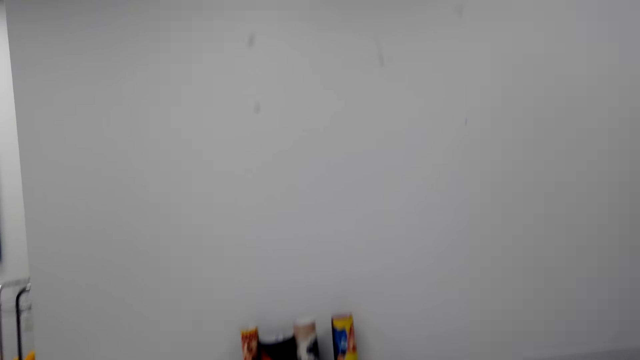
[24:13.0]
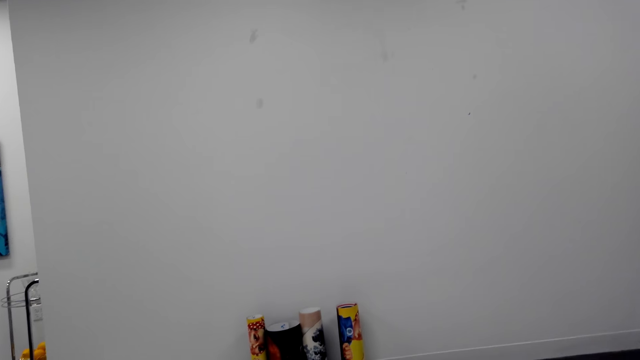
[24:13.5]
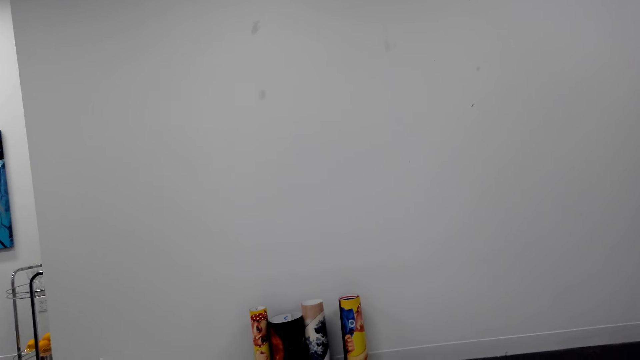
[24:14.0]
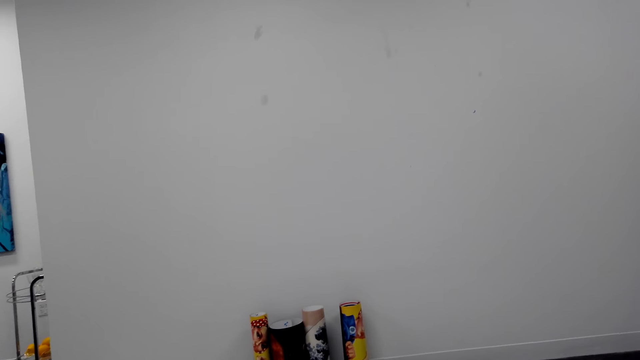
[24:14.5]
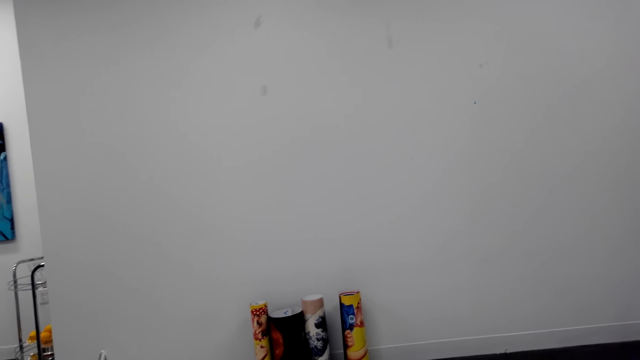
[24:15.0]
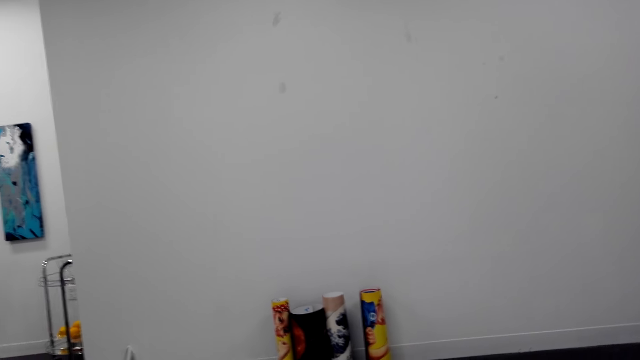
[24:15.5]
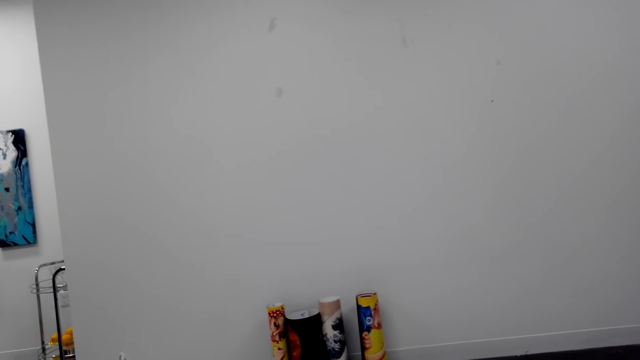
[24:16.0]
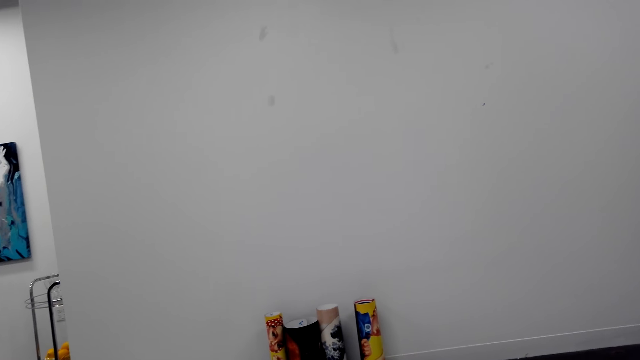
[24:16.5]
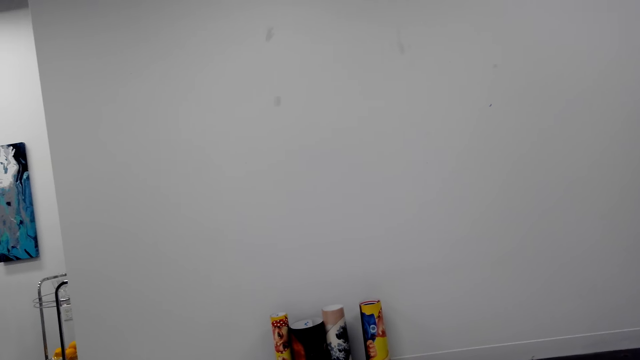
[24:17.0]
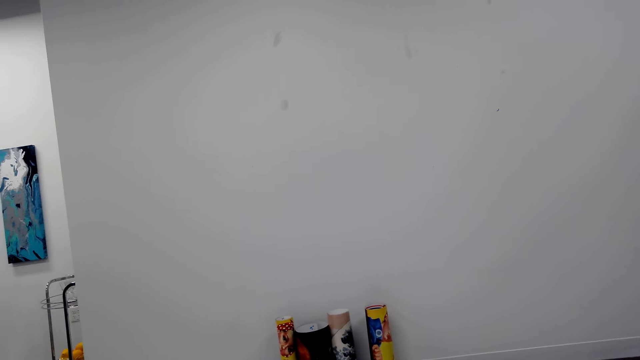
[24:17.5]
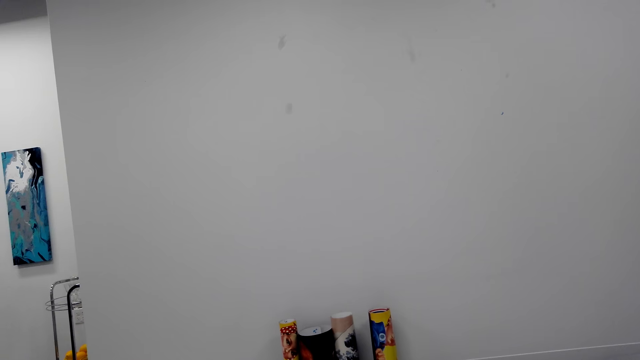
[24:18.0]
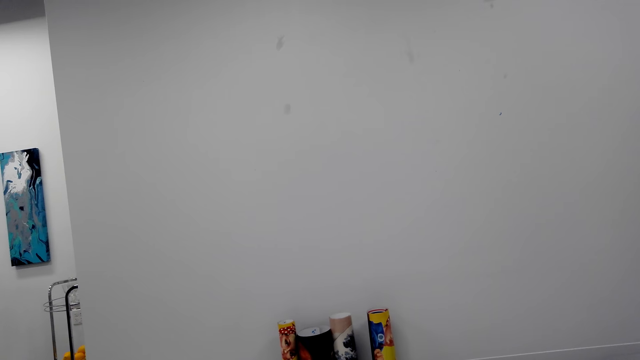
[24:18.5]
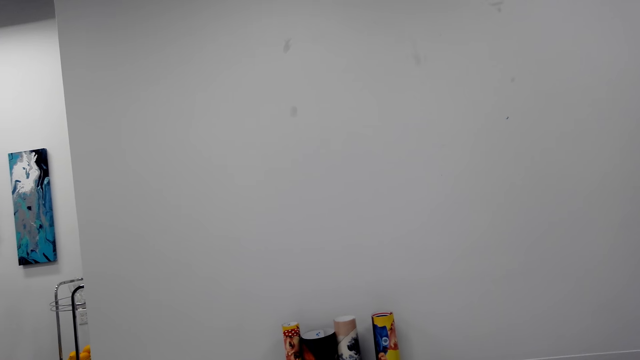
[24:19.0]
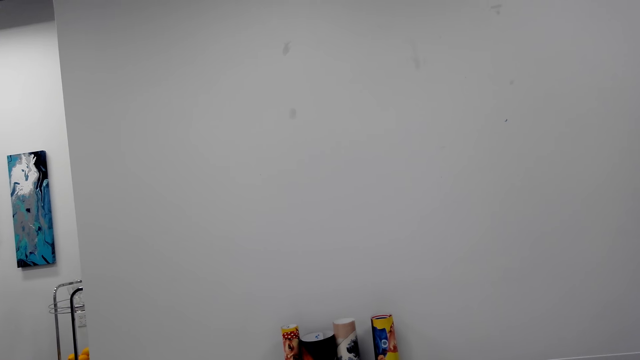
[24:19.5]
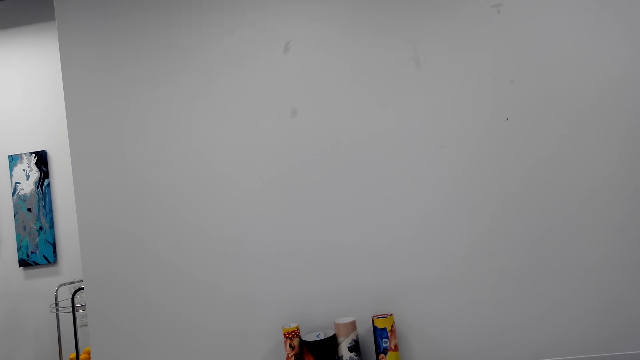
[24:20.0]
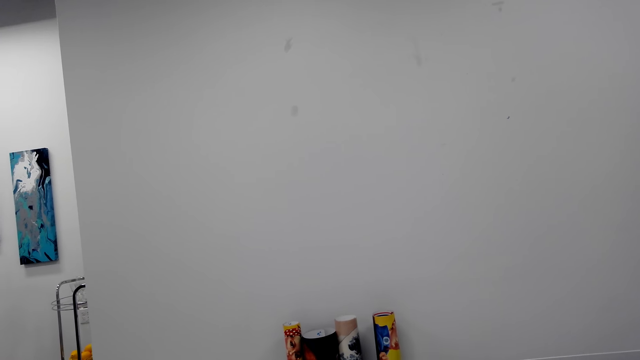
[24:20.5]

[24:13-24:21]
The camera wearer talks to a person. They sit on the couch.

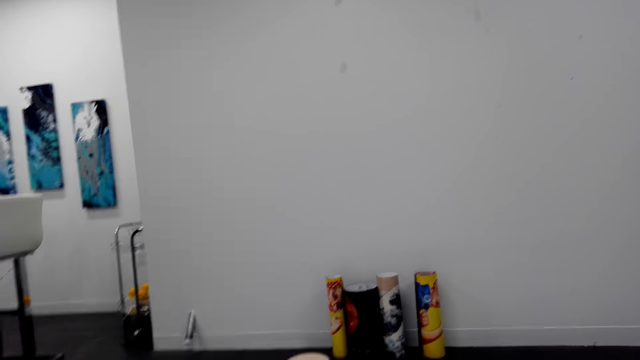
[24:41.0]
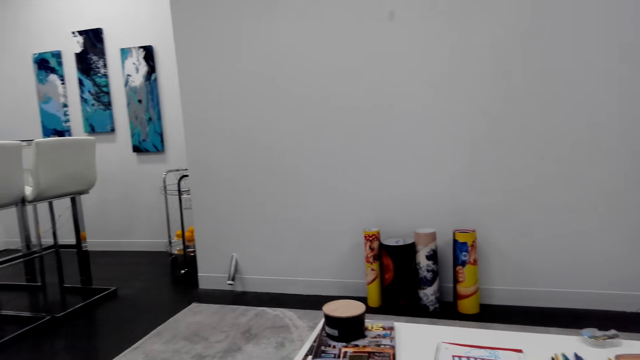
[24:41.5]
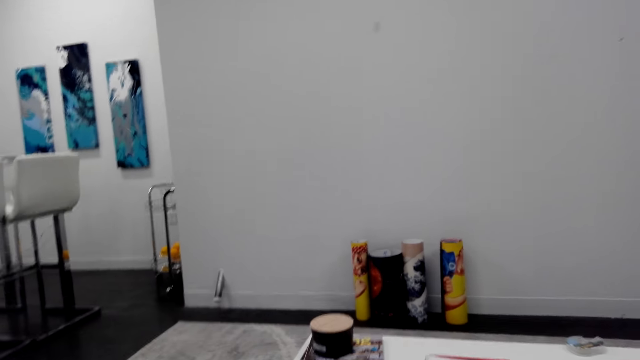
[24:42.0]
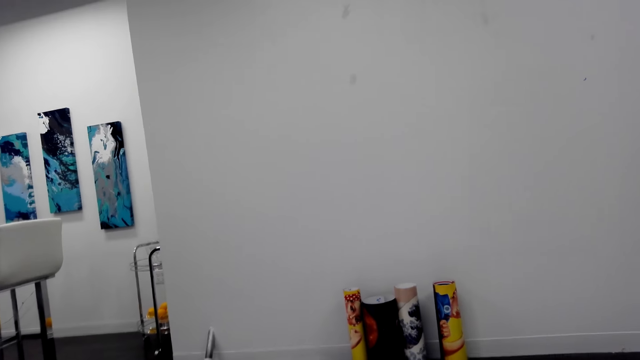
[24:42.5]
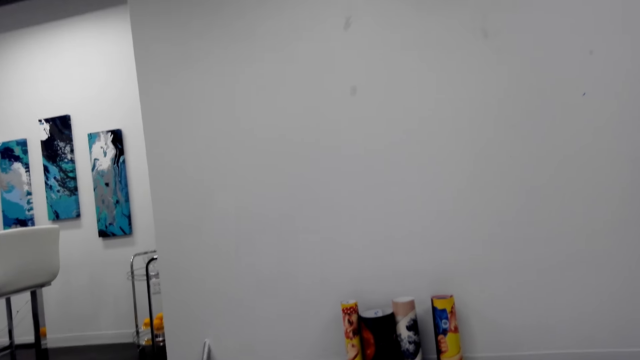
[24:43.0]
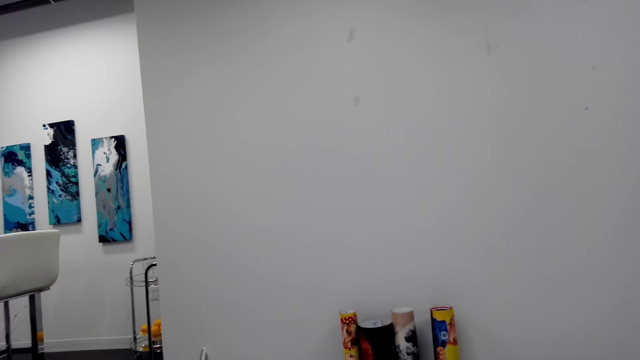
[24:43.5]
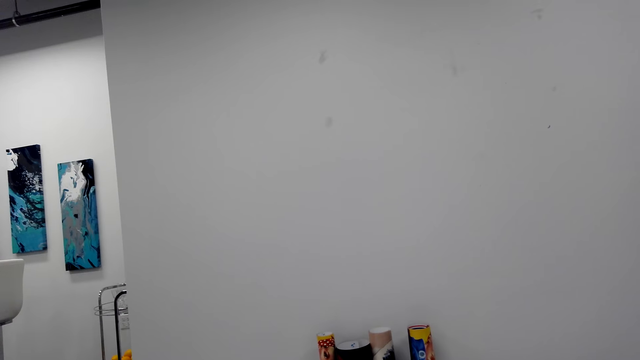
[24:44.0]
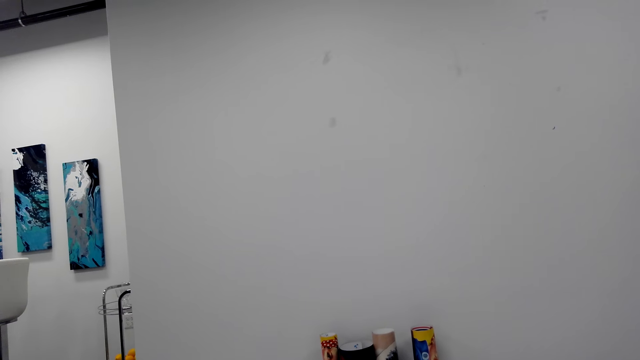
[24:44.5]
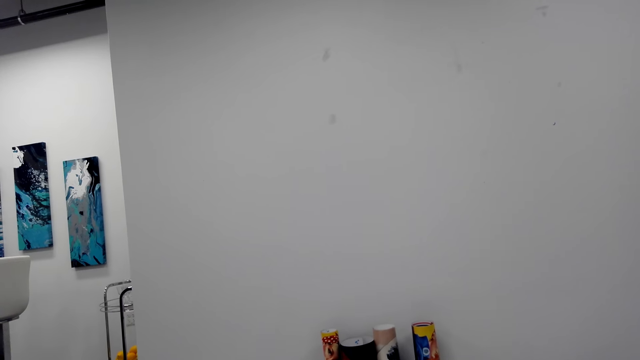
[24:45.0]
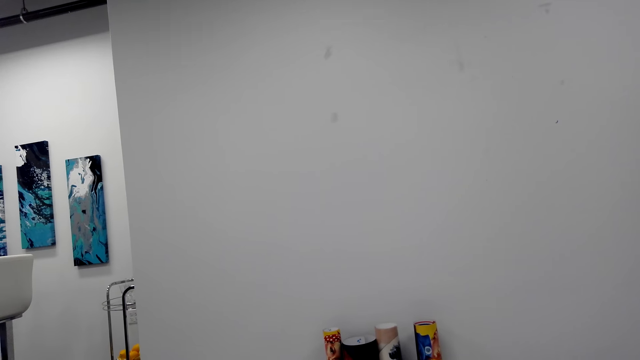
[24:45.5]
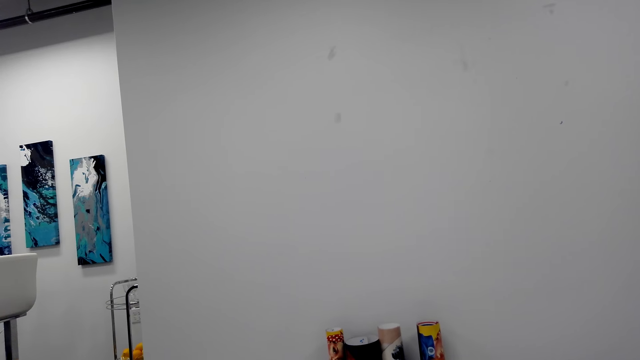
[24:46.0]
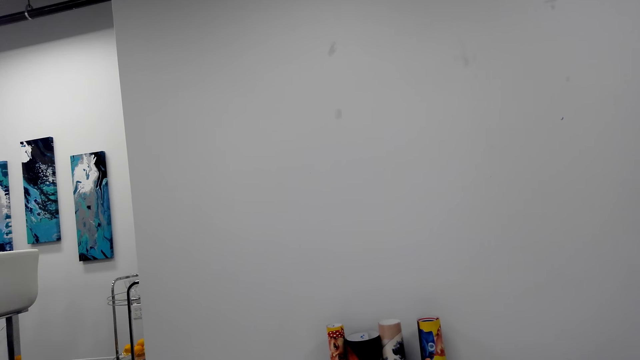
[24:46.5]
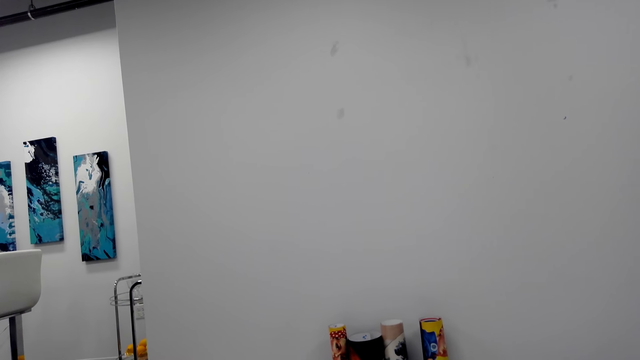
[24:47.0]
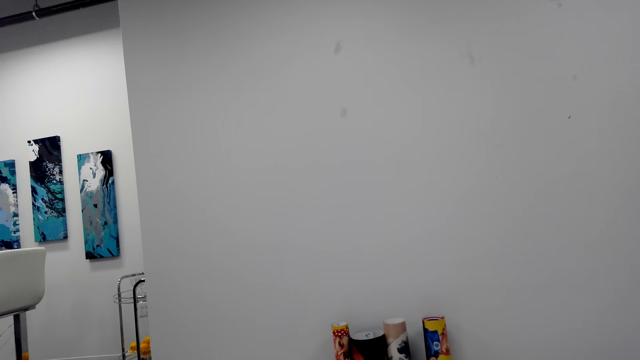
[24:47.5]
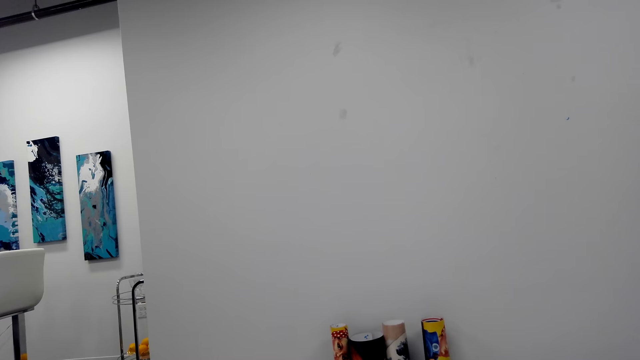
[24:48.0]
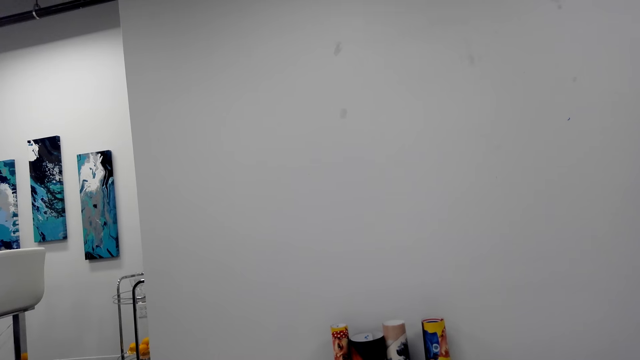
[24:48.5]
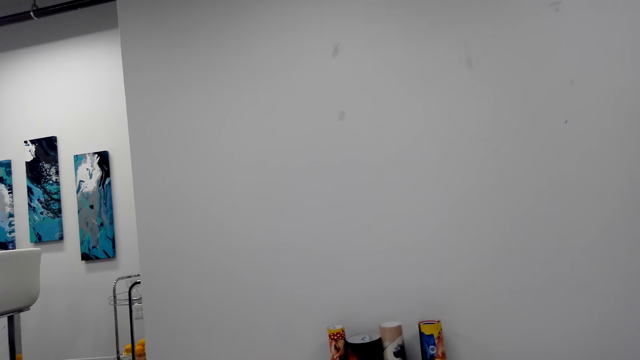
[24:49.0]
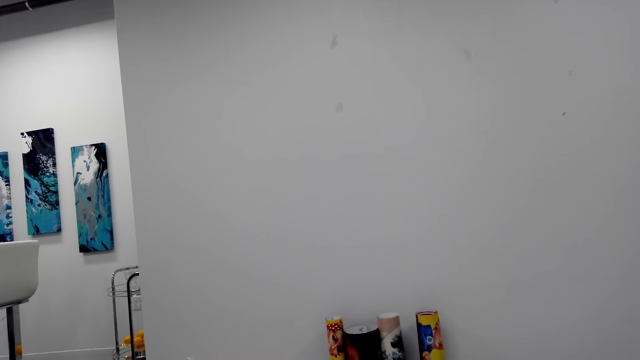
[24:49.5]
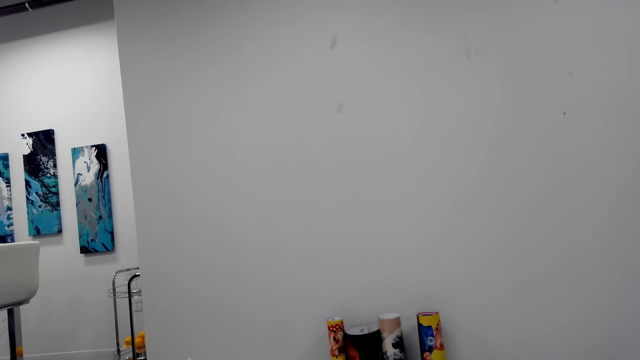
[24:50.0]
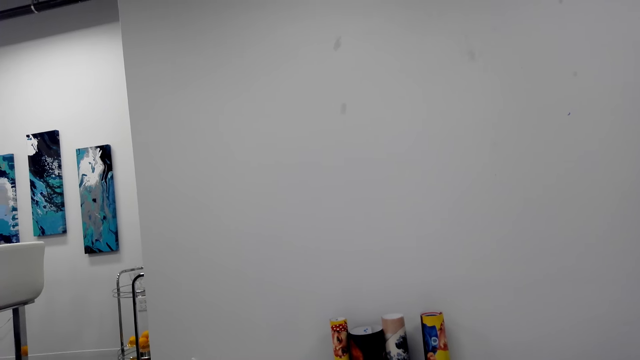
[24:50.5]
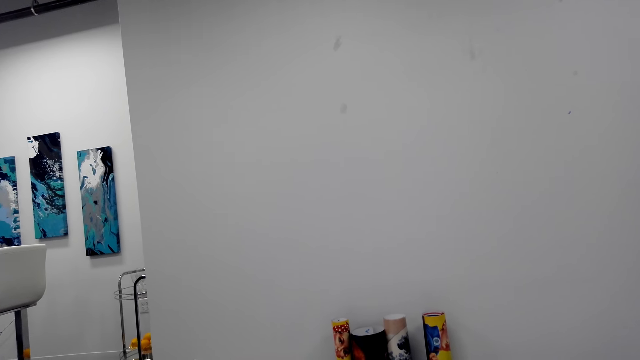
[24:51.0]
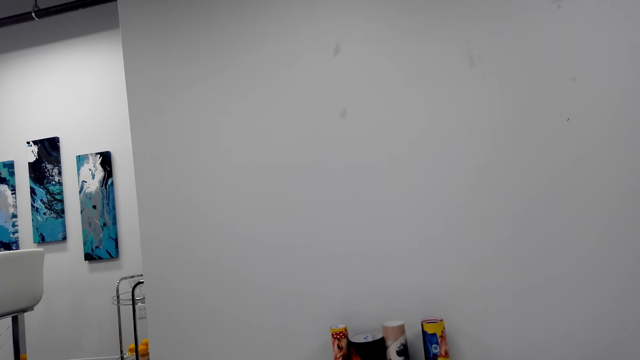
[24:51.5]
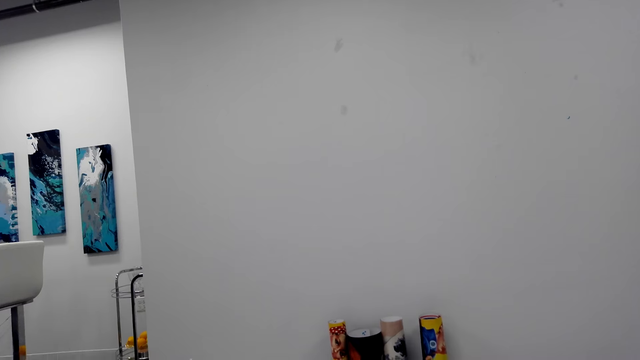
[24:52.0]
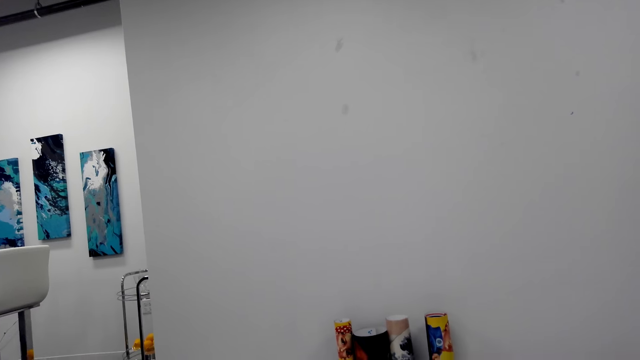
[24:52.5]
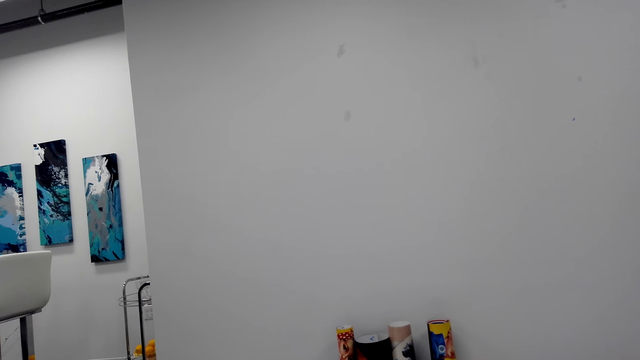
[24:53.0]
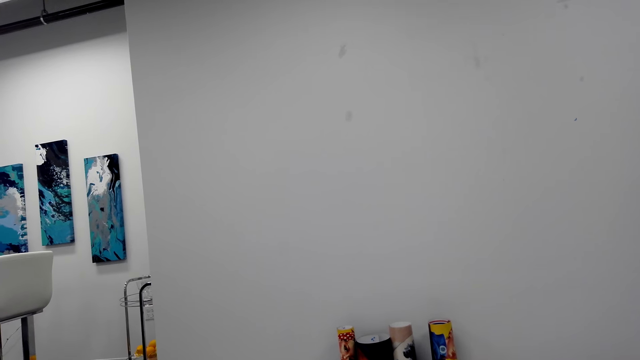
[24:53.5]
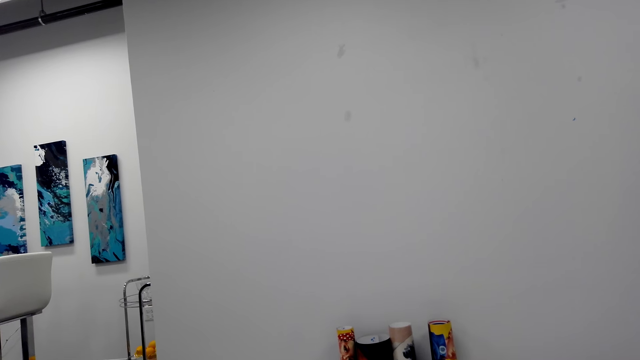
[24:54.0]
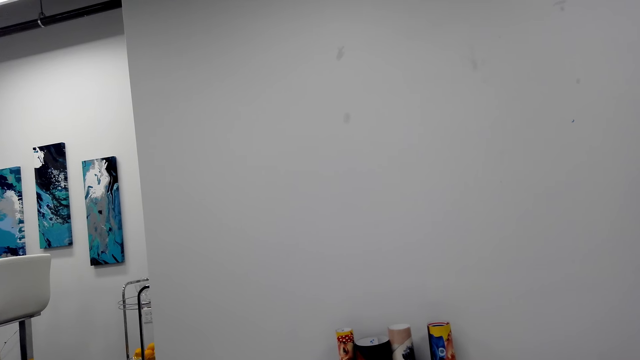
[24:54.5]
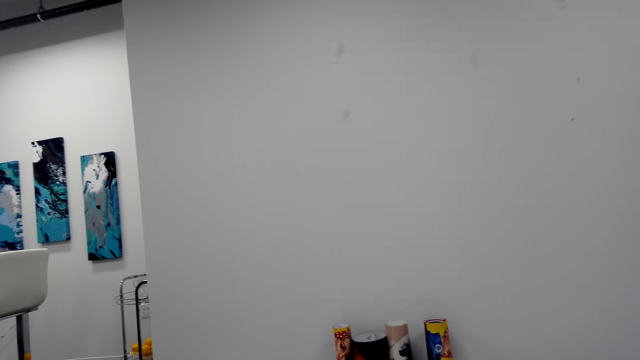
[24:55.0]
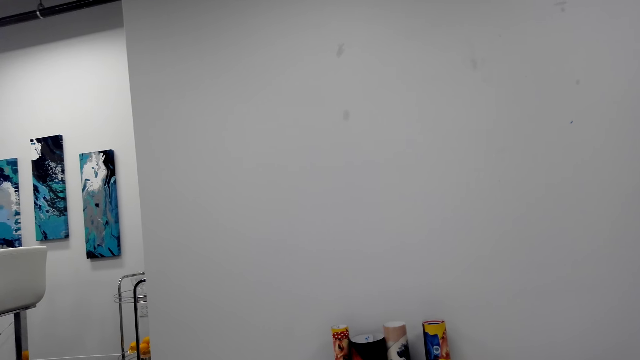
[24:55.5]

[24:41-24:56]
The camera wearer looks around the house. They stare at the wall painting.
